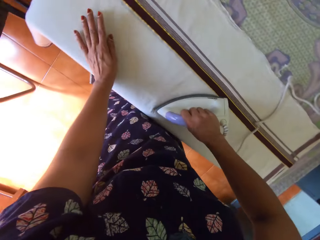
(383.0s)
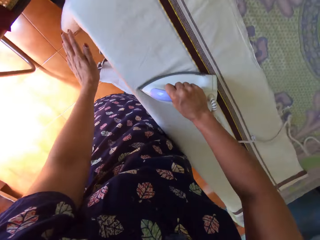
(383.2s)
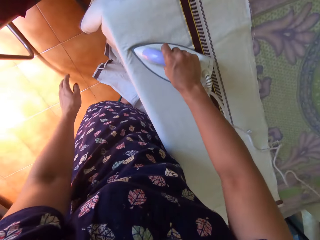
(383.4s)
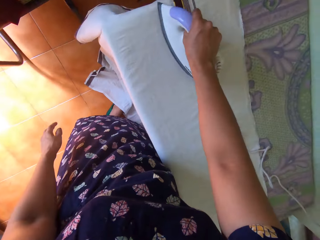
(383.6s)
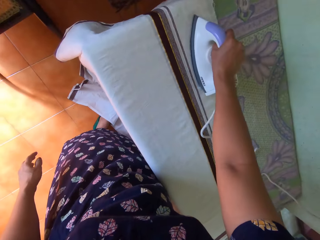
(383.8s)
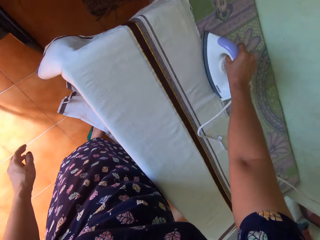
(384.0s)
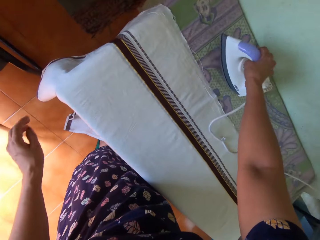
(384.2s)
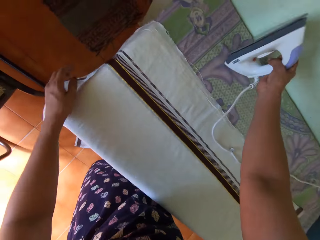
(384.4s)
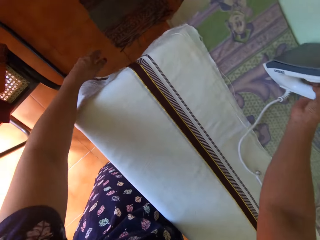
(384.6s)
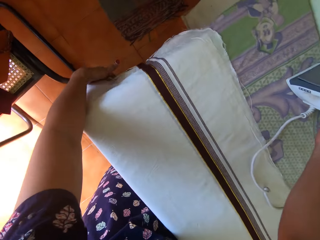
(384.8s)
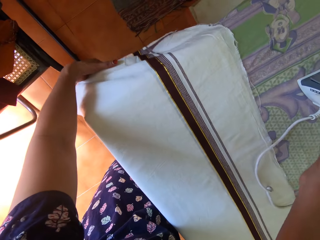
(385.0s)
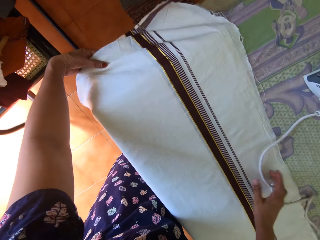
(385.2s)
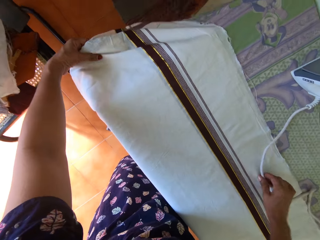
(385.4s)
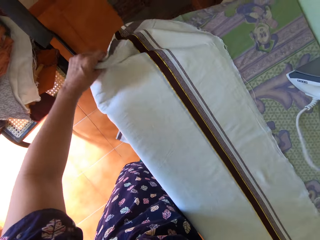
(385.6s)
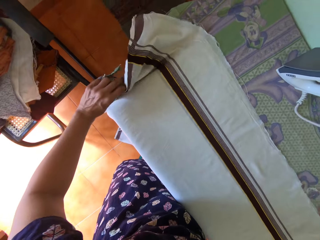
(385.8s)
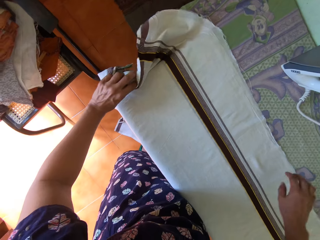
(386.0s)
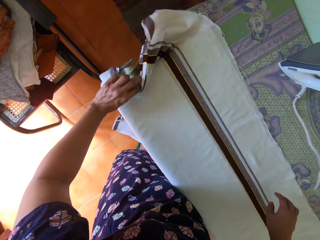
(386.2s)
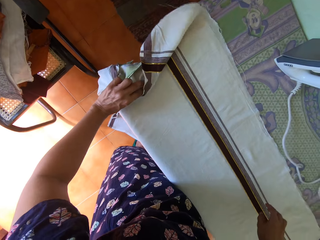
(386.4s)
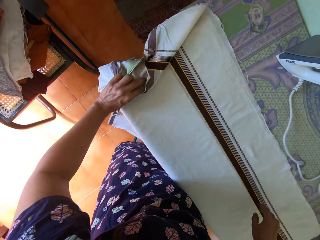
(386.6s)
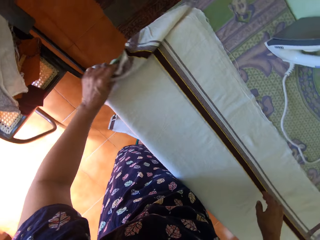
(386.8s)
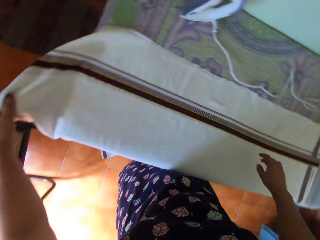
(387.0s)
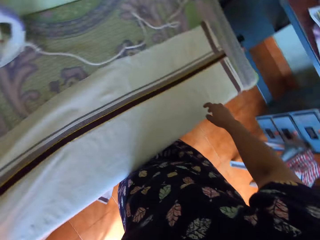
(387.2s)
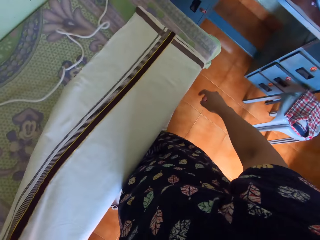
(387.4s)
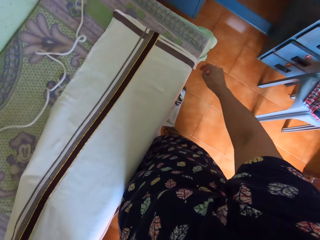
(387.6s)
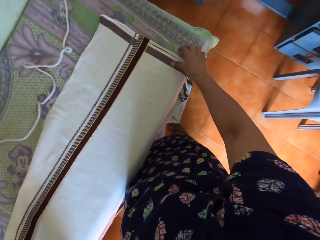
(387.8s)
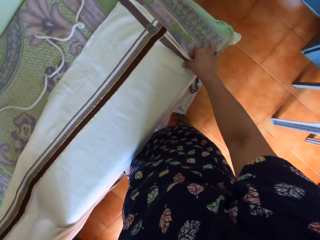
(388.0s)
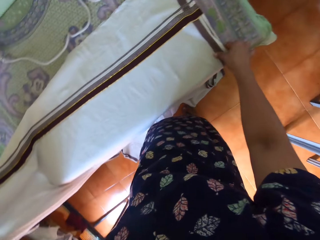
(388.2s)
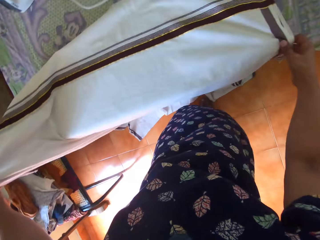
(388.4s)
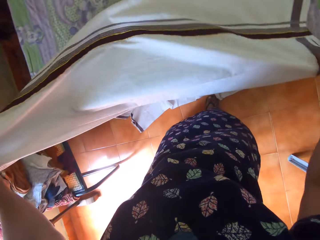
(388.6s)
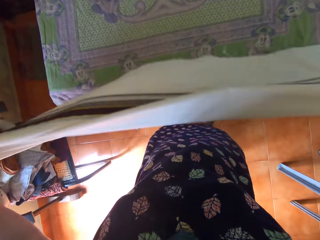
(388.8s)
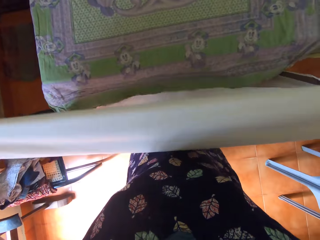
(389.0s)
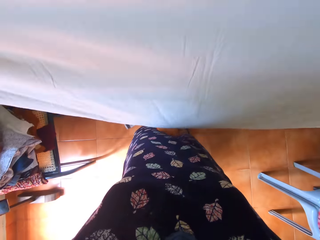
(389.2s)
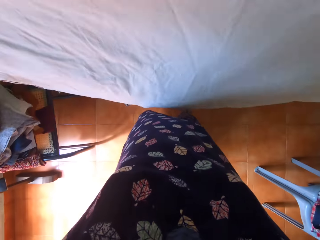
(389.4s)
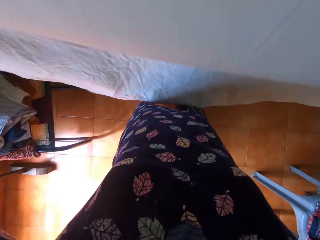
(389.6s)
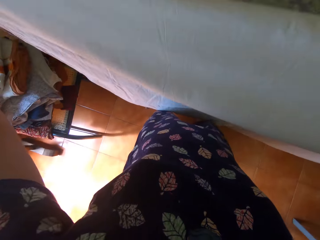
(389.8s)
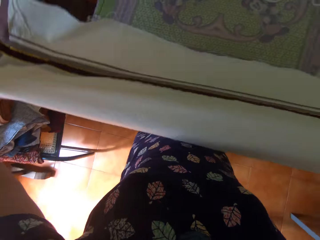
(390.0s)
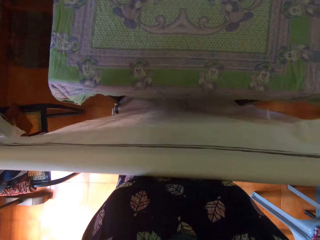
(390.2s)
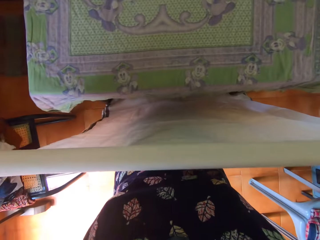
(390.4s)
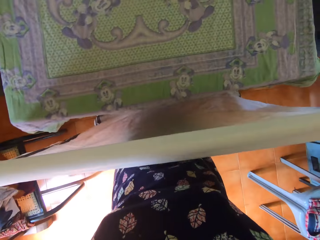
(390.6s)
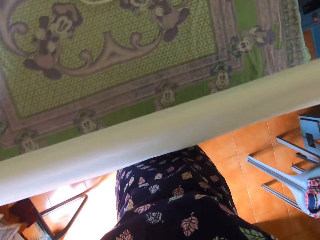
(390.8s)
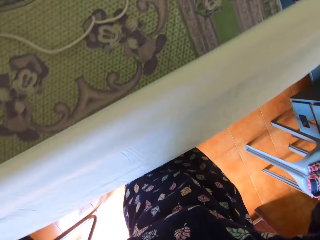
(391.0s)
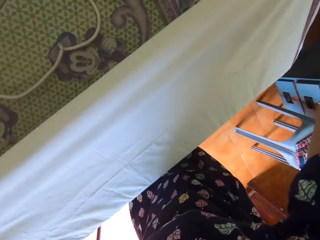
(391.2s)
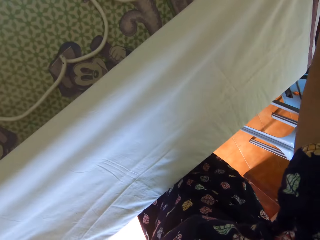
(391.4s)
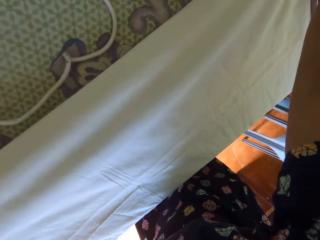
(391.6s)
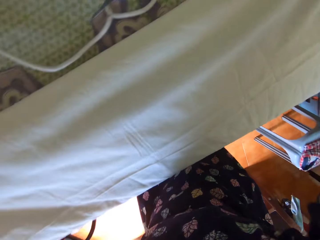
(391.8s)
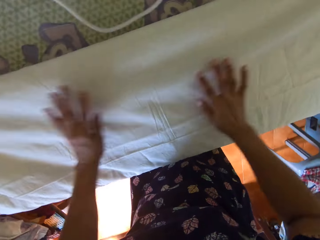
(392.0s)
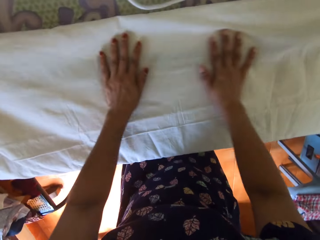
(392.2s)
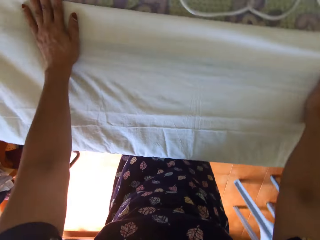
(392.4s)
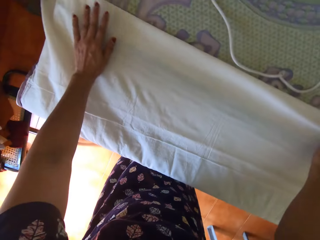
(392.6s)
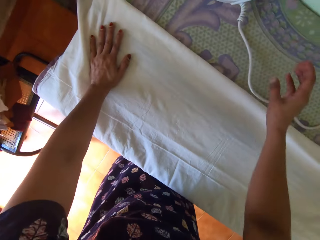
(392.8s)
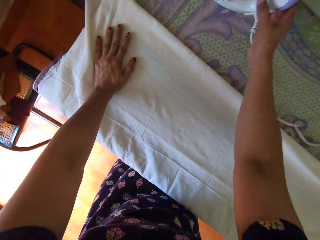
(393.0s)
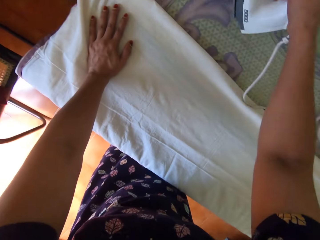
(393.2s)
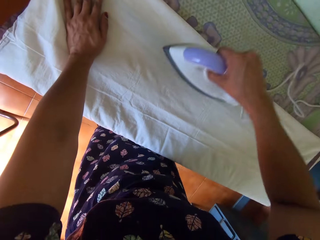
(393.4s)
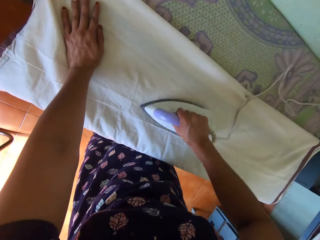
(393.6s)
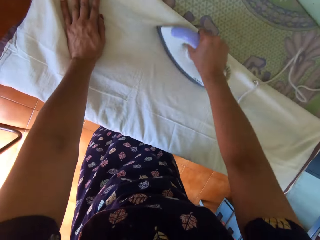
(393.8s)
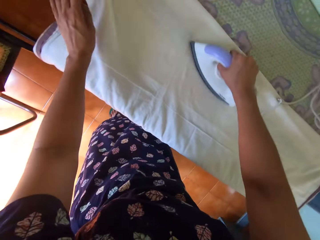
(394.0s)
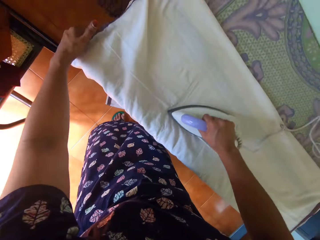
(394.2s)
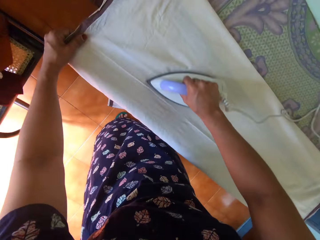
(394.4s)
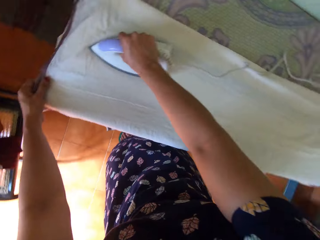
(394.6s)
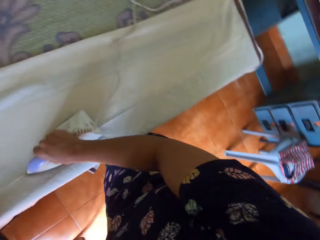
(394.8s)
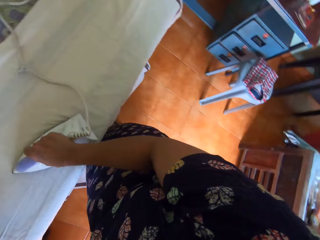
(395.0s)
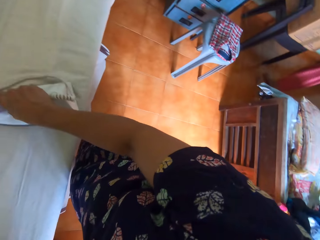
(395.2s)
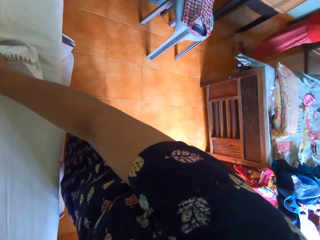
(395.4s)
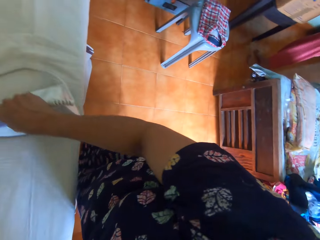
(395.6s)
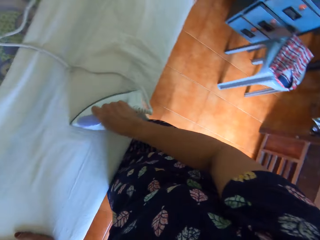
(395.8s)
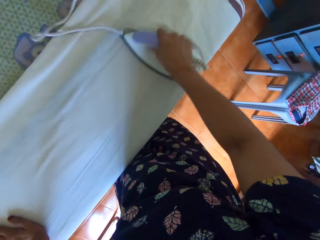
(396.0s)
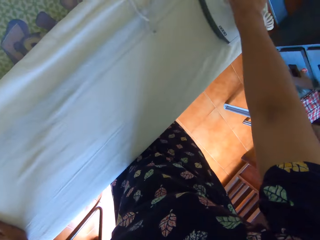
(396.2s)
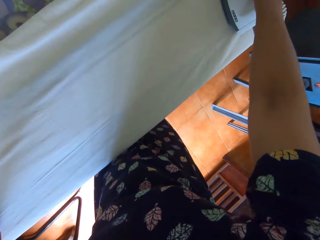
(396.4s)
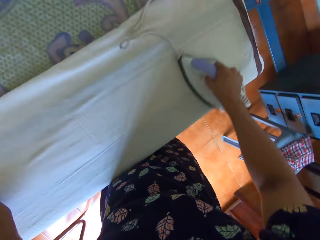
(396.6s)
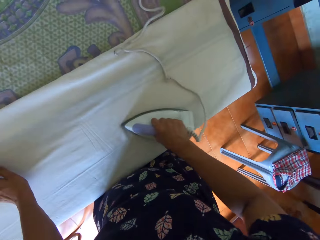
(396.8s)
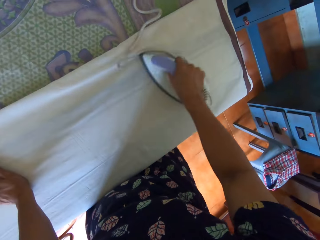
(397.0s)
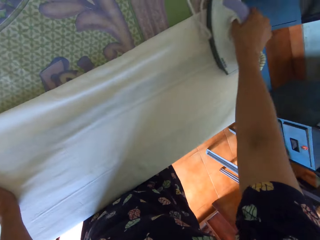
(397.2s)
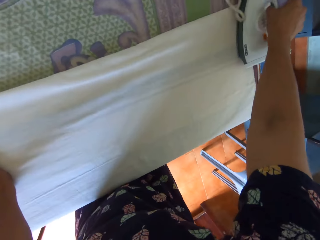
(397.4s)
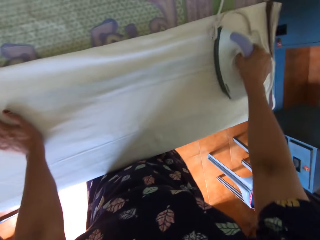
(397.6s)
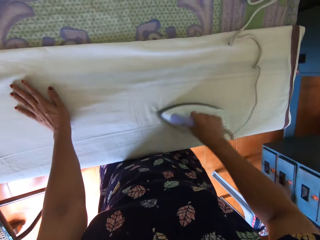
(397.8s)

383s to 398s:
The camera wearer drops the iron on the table with her right hand. She adjusts the bedsheet on the table with both hands. She lifts the bedsheet with both hands from the table. She lays the bedsheet with both hands on the table. She smoothens the bedsheet on the table with both hands. She picks up the iron from the table with her right hand. She irons the bedsheet on the table with the iron in her right hand.

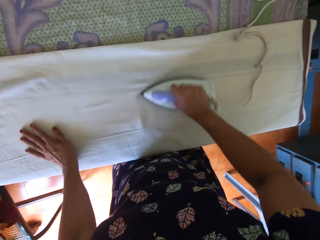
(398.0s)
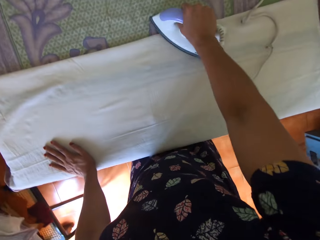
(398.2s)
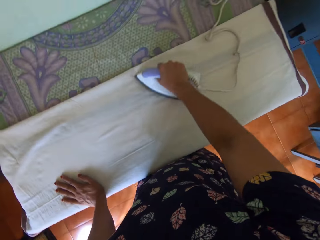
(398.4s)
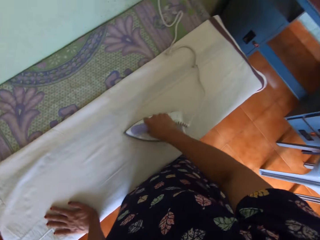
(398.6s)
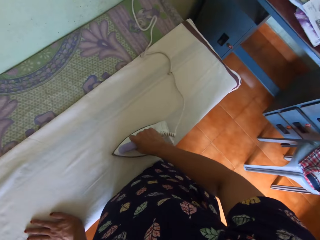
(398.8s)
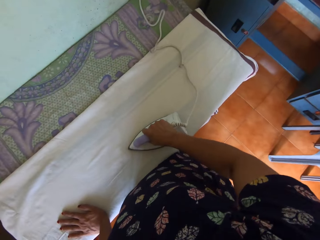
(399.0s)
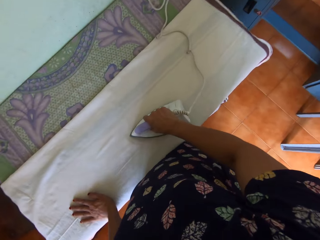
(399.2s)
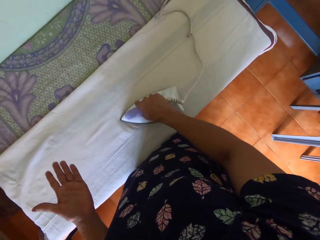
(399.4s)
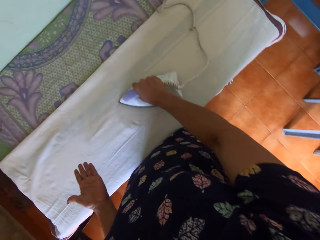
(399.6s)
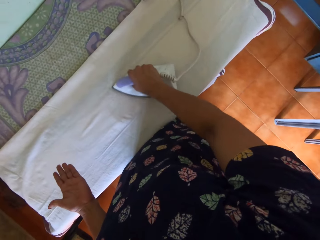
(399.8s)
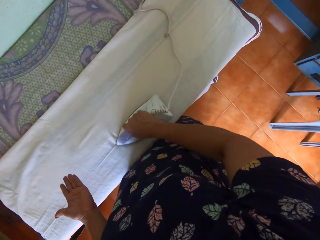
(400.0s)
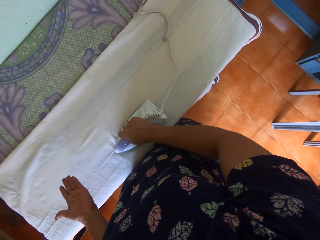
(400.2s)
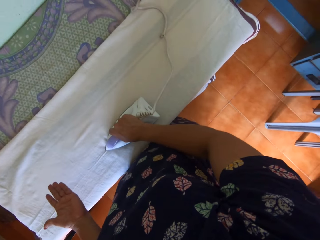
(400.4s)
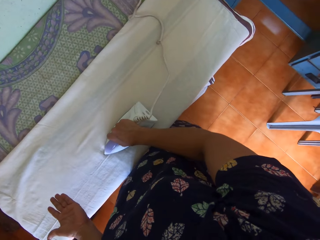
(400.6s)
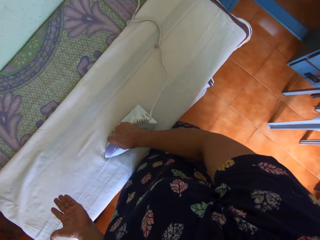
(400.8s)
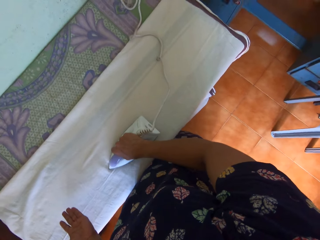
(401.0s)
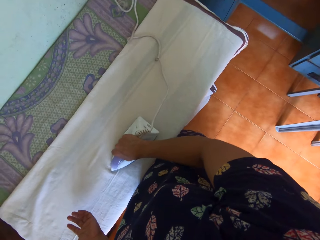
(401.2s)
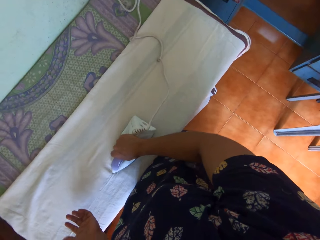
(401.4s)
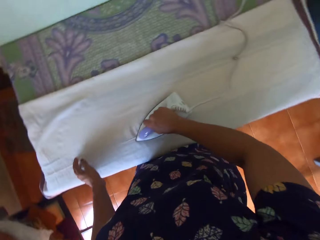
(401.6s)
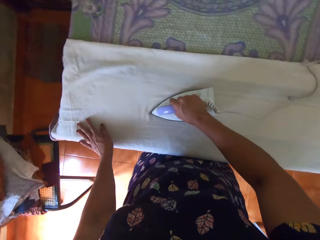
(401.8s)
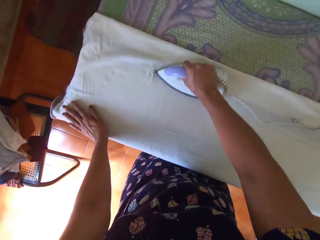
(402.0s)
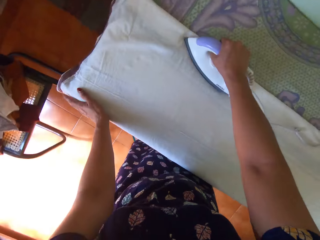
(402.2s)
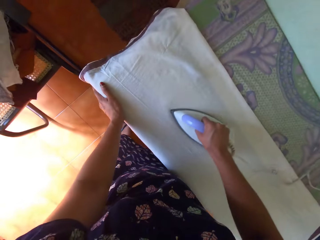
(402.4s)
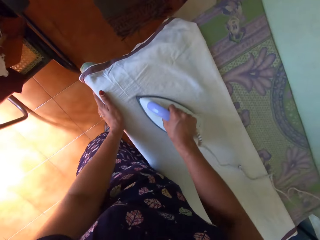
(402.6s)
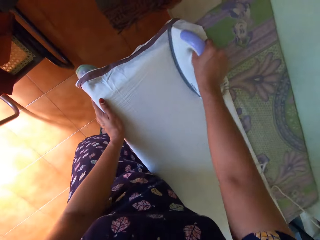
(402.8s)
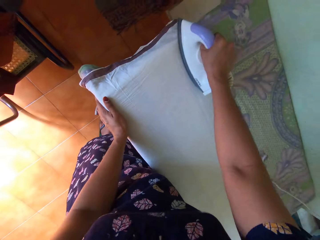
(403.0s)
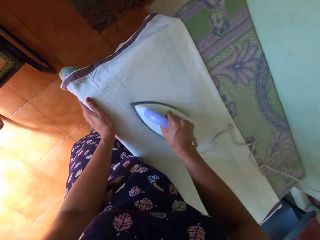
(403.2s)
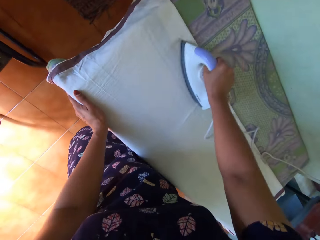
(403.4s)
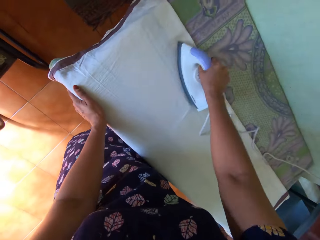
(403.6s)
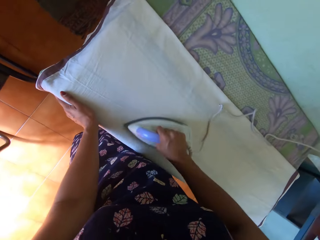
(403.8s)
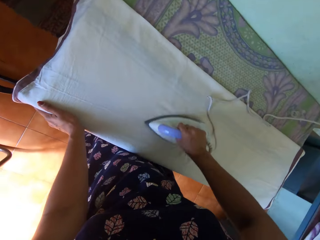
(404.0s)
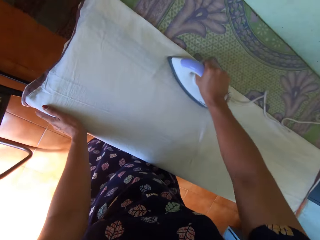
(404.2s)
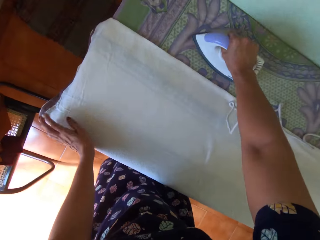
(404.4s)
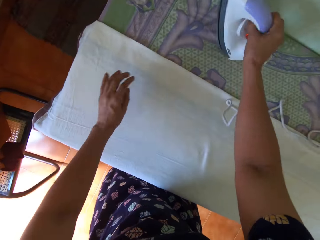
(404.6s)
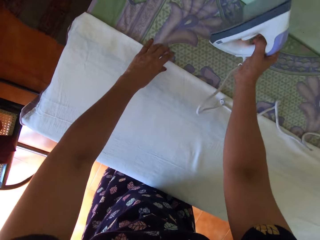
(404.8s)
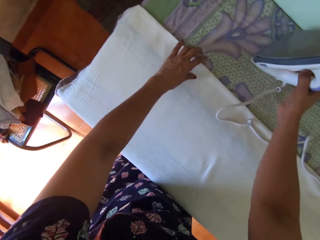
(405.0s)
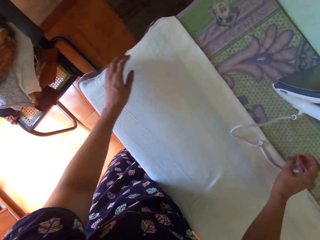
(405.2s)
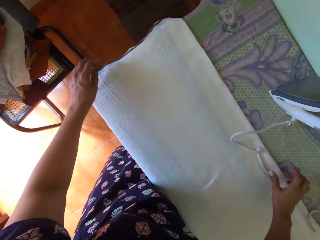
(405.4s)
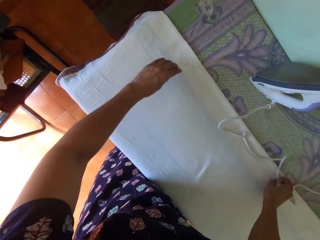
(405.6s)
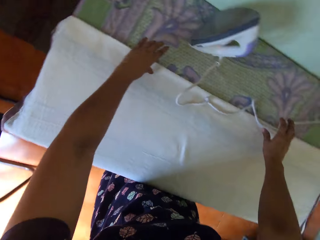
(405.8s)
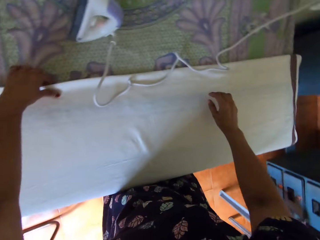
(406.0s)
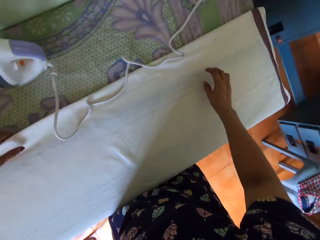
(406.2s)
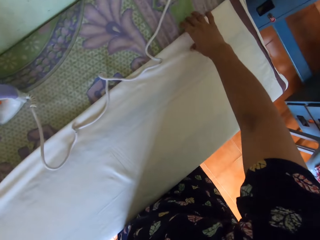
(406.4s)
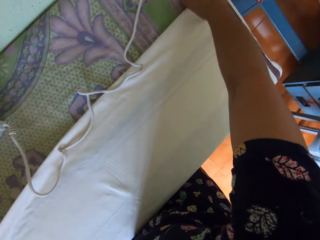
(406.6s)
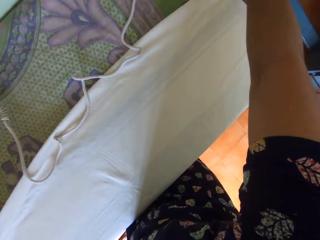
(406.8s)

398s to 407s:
The camera wearer points at the cloth with the left hand. She irons. She drops the iron on the table with her right hand.
